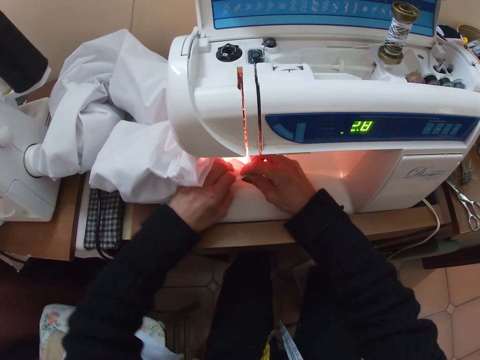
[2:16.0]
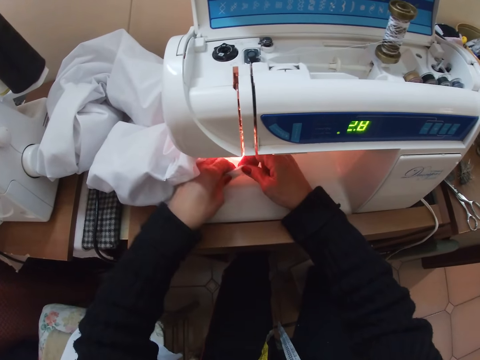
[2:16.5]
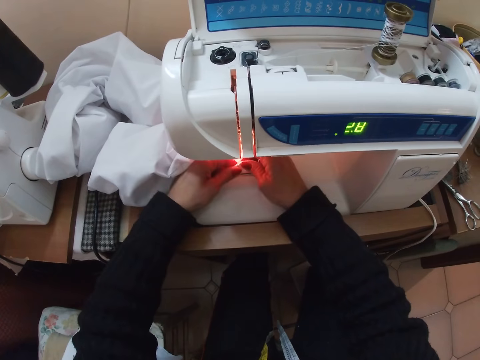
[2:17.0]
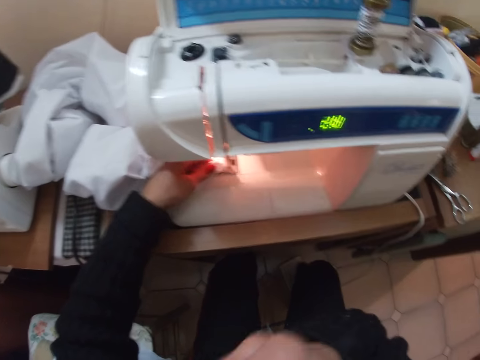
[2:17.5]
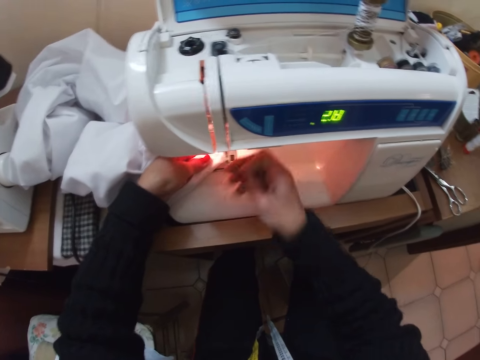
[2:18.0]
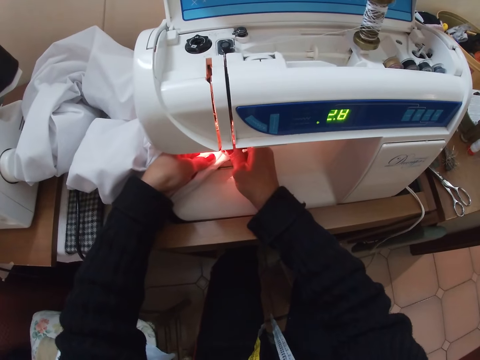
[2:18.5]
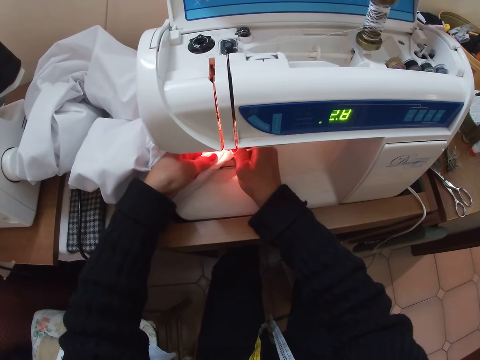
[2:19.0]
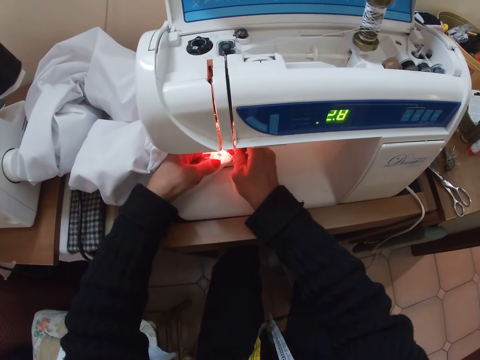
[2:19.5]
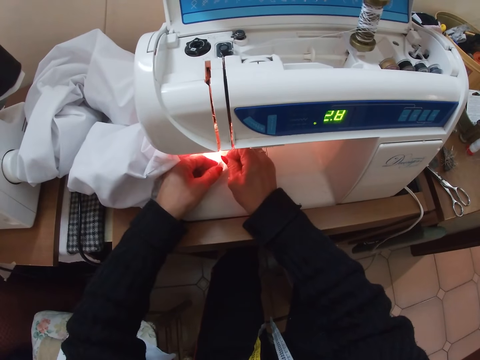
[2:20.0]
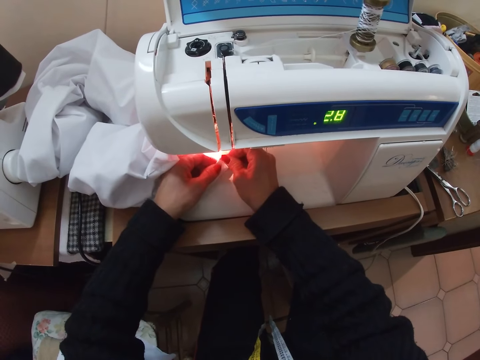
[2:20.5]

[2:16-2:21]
The camera wearer raises her right hand from the cloth. She lowers her right hand. She picks a pin. She places her right hand on the cloth. She seams a fabric using the pin. She moves the cloth with her hands.

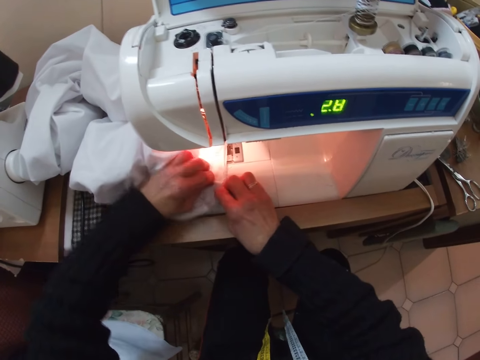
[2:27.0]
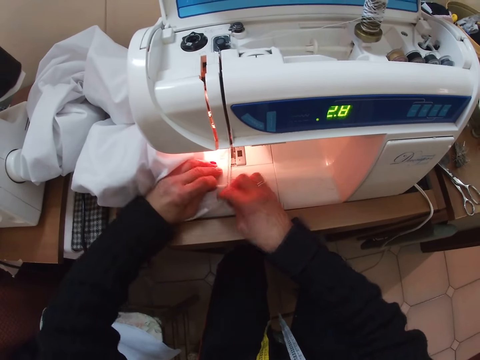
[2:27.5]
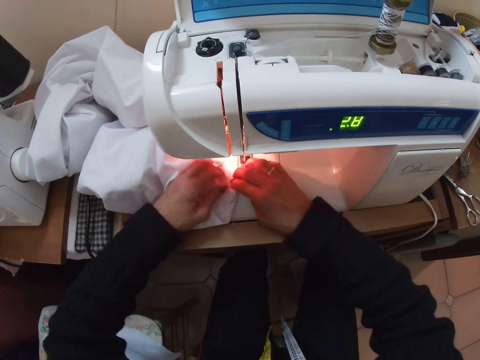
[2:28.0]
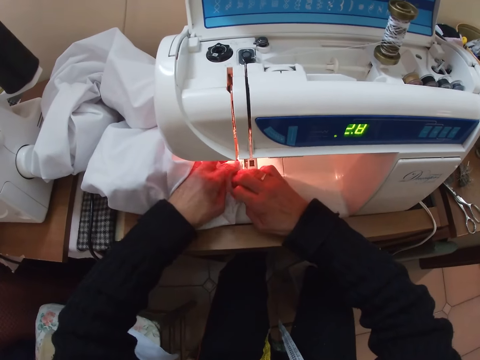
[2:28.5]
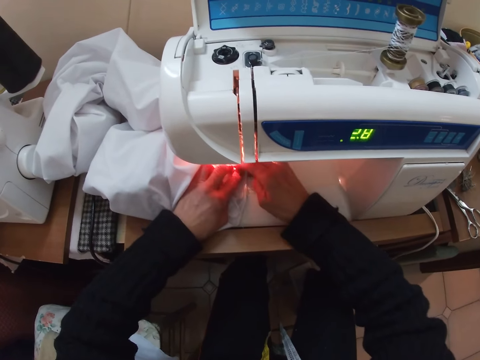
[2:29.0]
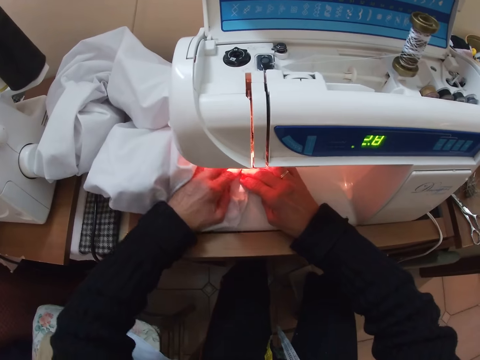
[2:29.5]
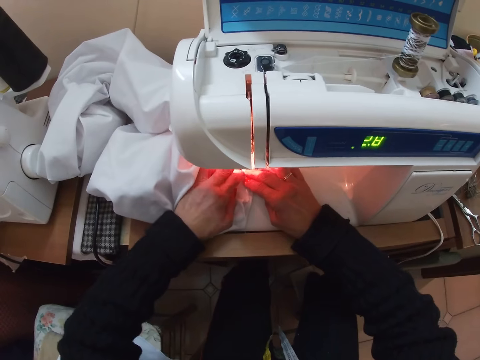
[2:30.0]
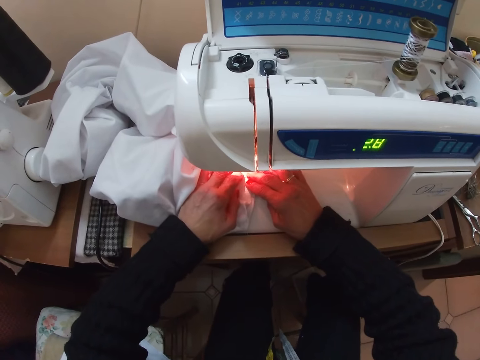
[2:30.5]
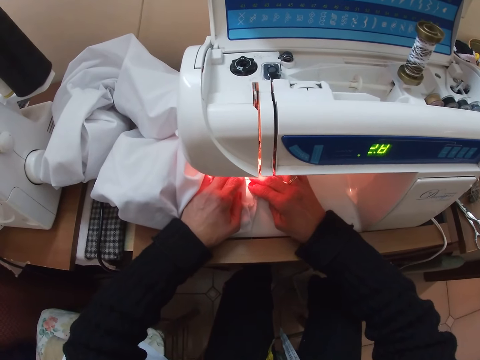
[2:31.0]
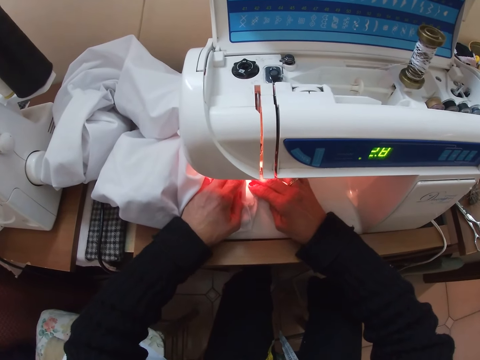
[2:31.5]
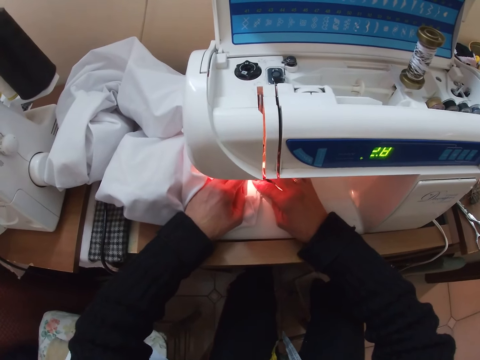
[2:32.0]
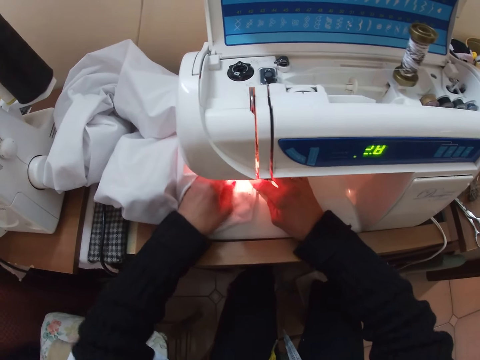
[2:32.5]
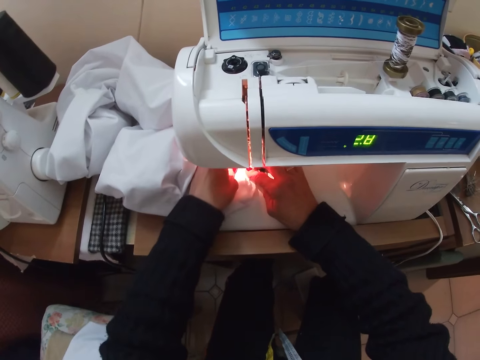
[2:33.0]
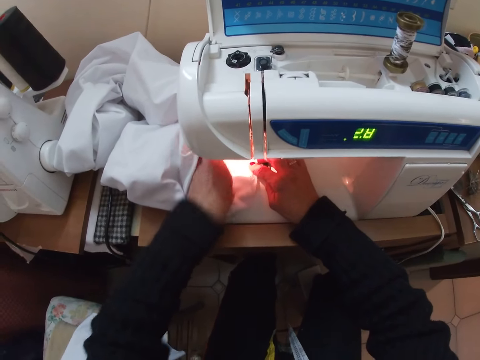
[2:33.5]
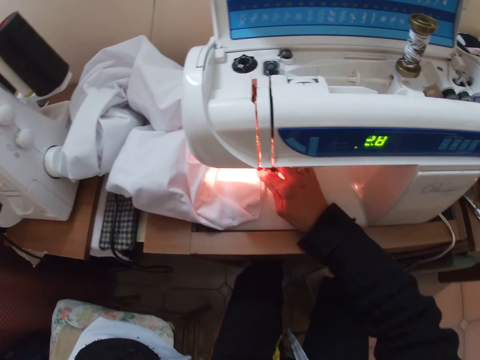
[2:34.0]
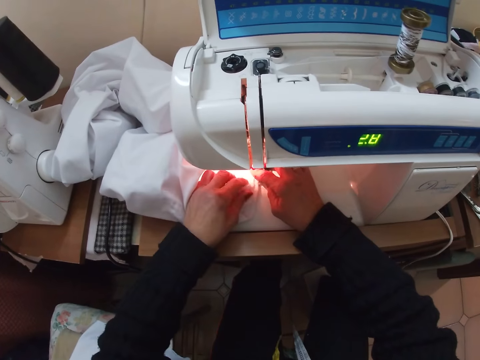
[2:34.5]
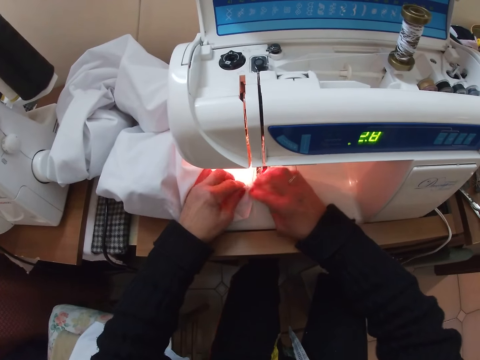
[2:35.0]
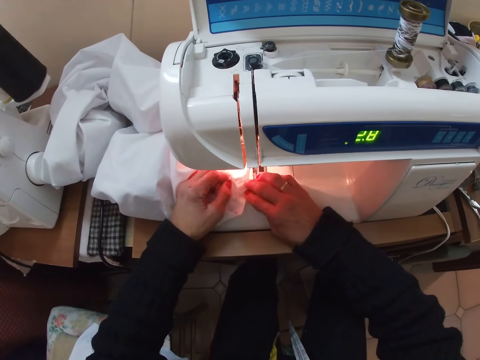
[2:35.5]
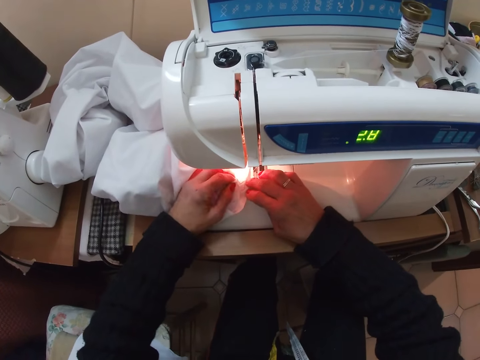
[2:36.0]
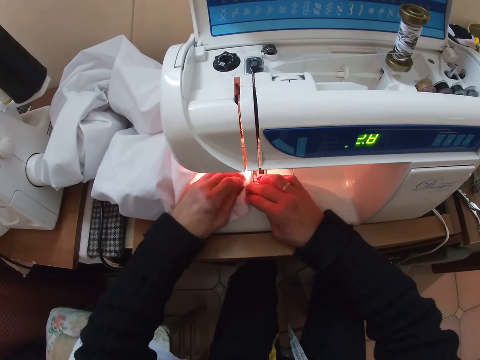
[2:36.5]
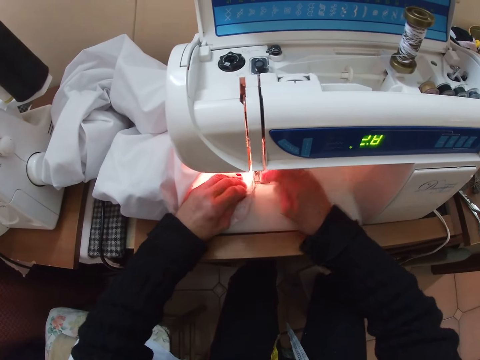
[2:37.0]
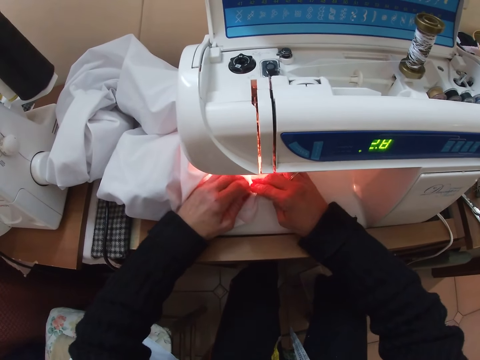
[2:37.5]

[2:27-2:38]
The camera wearer moves her hands around on the cloth. She moves the cloth with her hands along the sewing machine's needle. She sews a fabric. She pulls a thread. She removes her left hand from the cloth. She places her left hand on the cloth. She moves her hands around on the cloth. She adjusts the fabric.

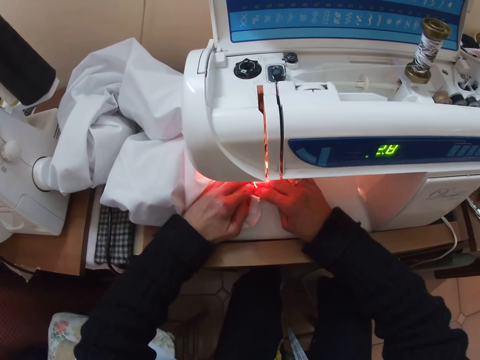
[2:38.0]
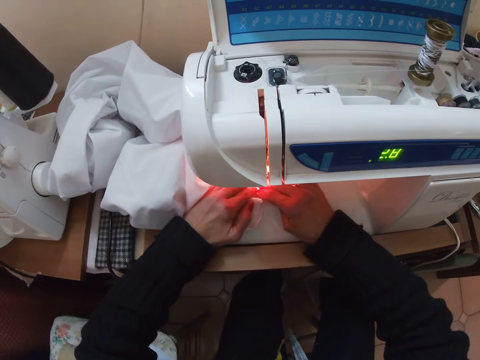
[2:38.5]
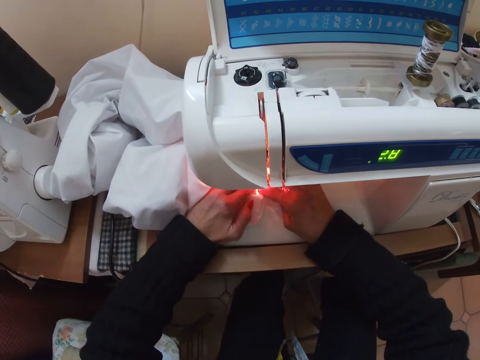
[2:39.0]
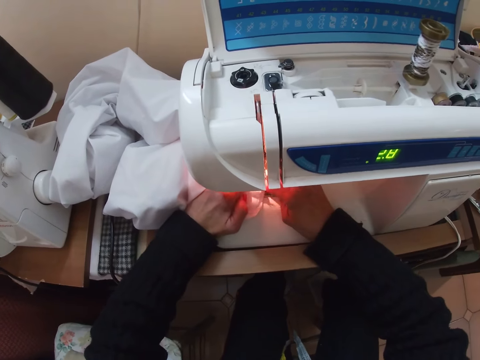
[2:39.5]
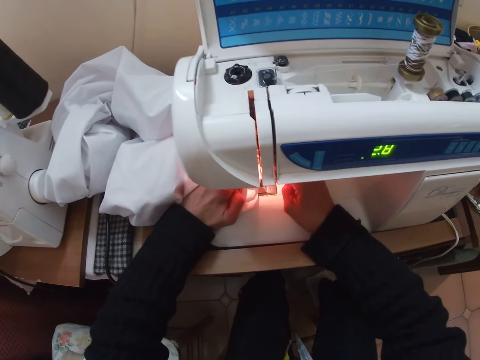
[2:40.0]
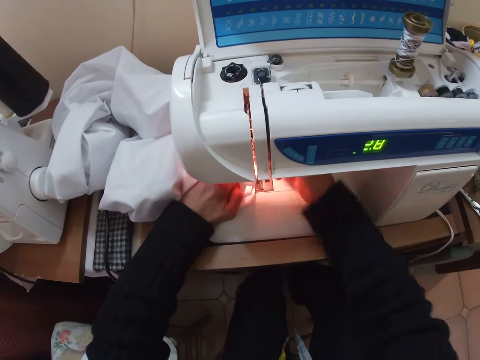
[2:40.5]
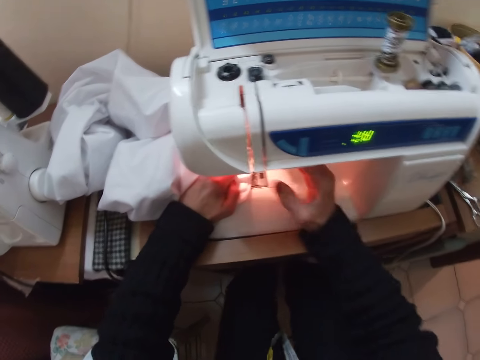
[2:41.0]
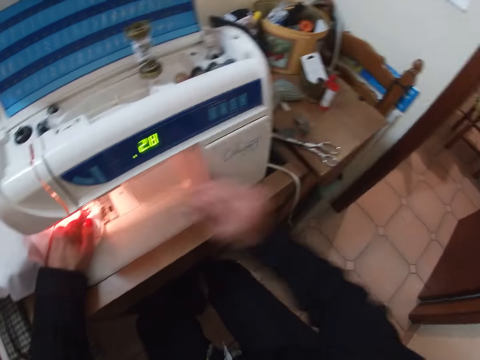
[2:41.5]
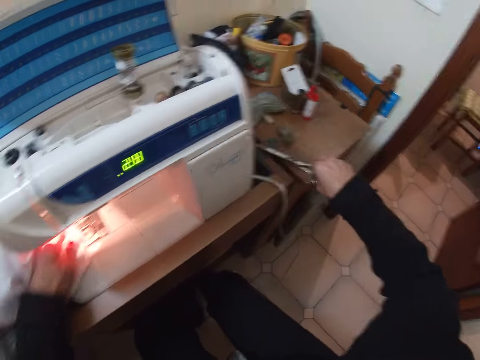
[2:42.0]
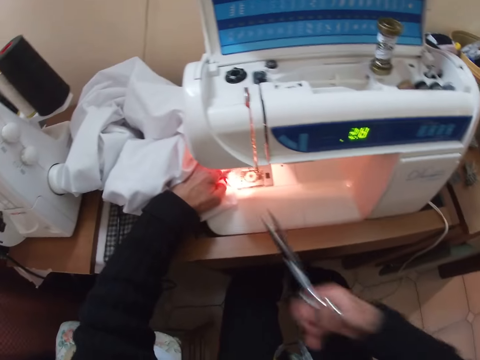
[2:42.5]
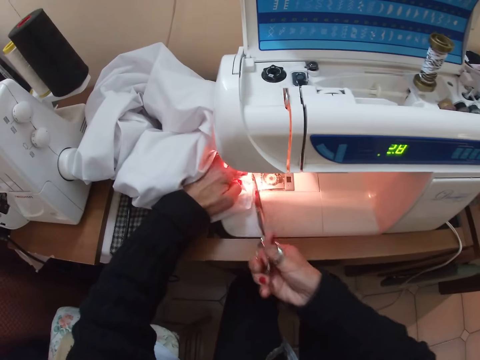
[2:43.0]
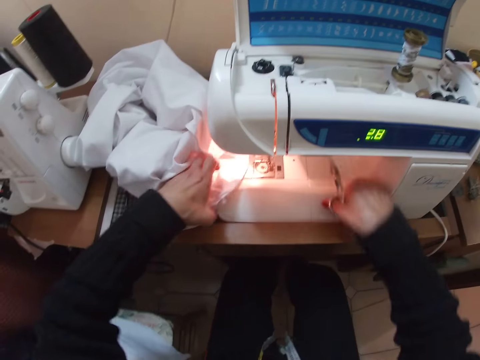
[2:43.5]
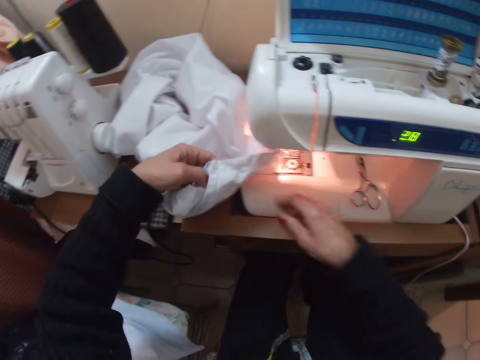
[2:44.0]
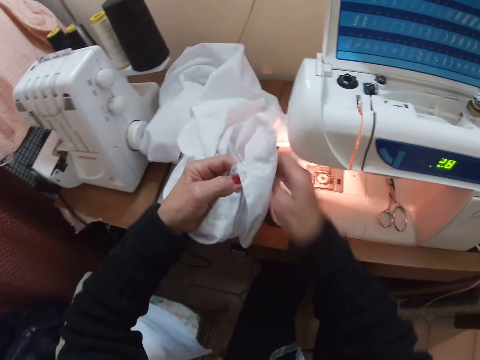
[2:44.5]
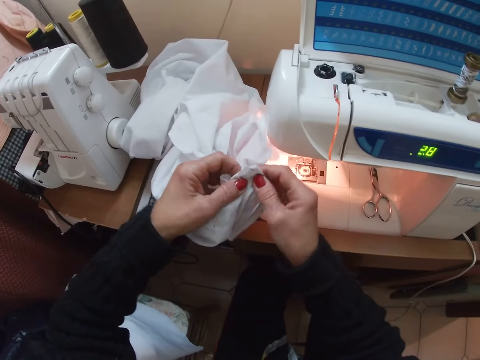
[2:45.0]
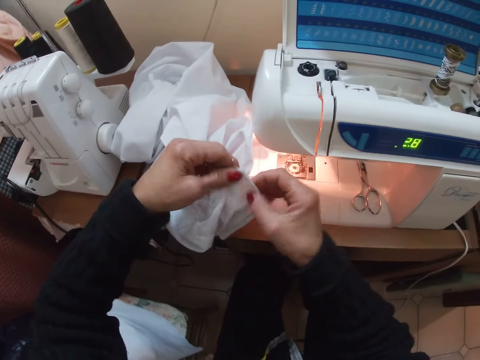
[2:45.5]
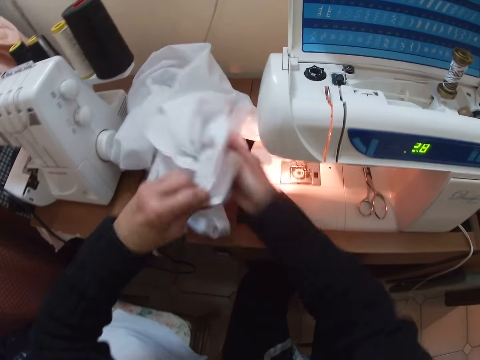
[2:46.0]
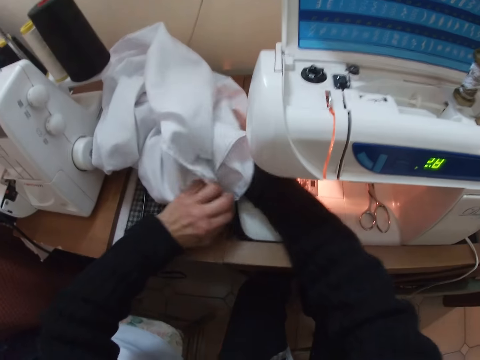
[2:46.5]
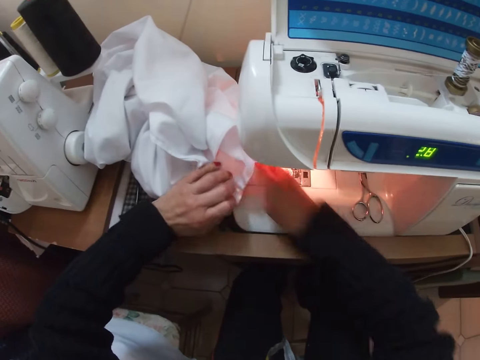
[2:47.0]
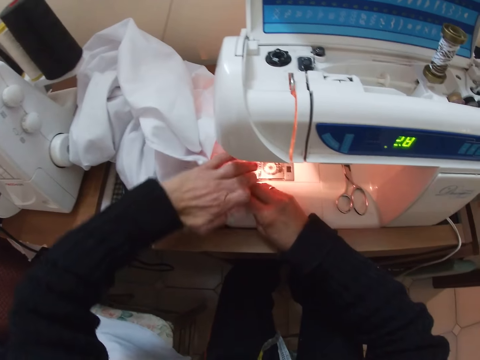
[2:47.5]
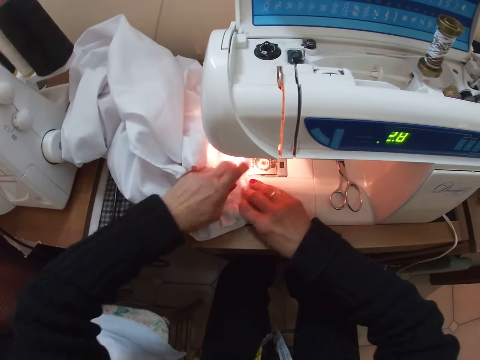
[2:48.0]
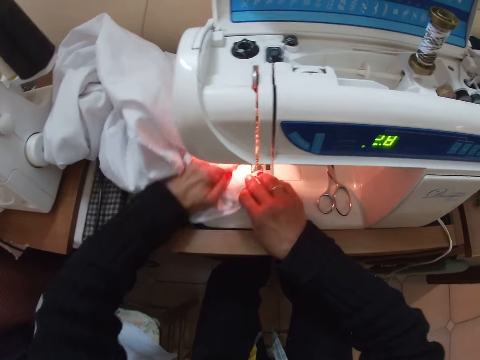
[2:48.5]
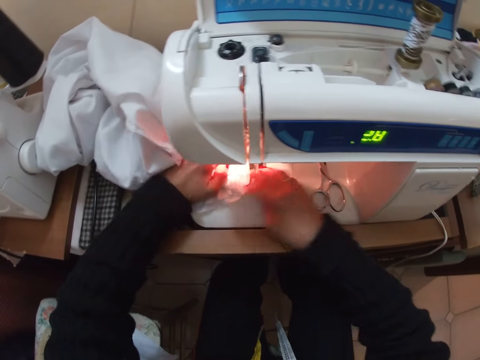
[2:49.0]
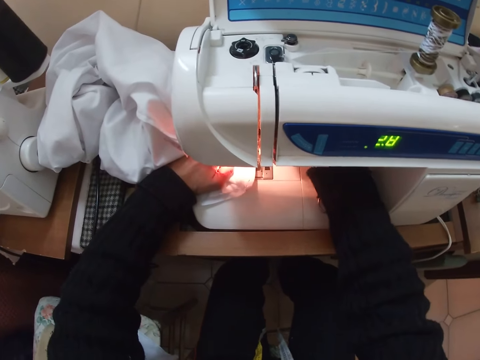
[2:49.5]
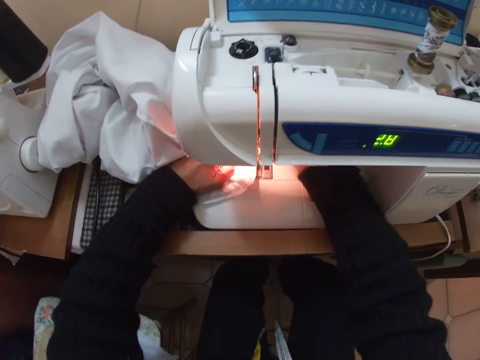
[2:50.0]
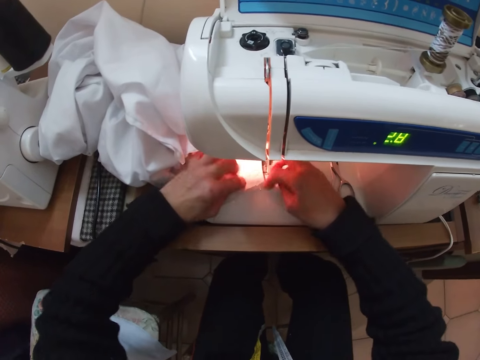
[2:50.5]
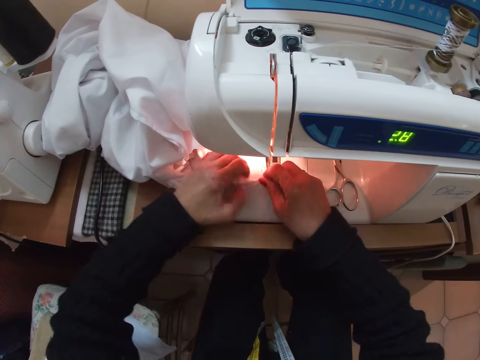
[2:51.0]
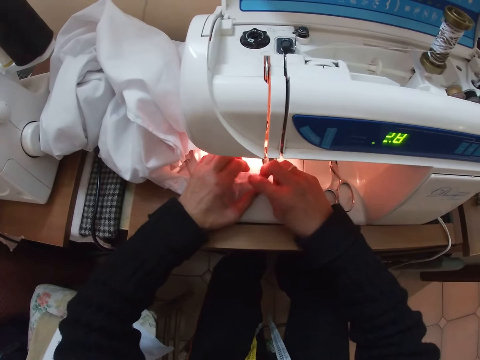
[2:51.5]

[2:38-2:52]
The camera wearer moves the cloth with her hands along the sewing machine's needle. She sews a fabric. She removes her right hand from the cloth. She operates a sewing machine. She picks scissors from the table with her right hand. She cuts the thread with the scissors. She drops the scissors on the sewing machine. She touches the cloth with her right hand. She moves the cloth around with her left and right hand. She adjusts the fabric. She removes her right hand from the cloth. She holds the cloth with her right hand. She moves her hands around the cloth. She places the cloth on the table. She removes her right hand from the cloth. She holds the cloth with her right hand. She moves the cloth around with her hands. She adjusts the fabric. She places the cloth on the needle plate. She removes her right hand from the cloth. She operates the sewing machine. She holds the cloth with both hands. She moves the cloth with her hands. She adjusts the fabric. She pulls a thread.
